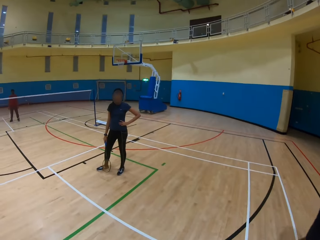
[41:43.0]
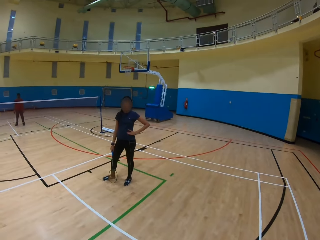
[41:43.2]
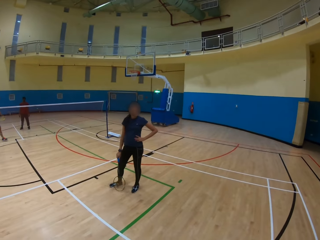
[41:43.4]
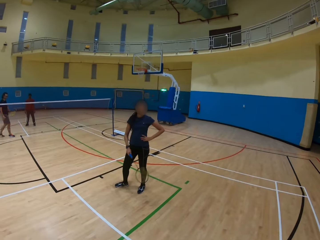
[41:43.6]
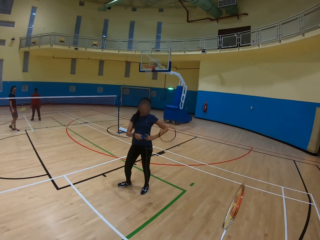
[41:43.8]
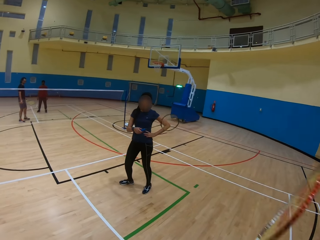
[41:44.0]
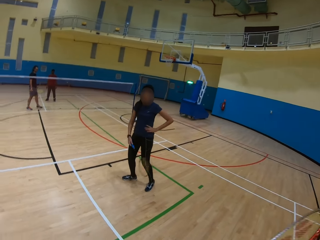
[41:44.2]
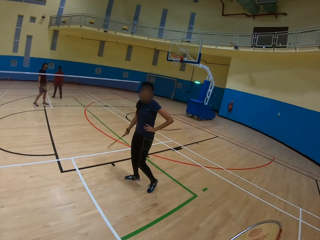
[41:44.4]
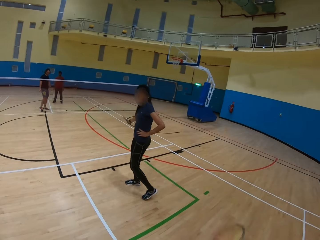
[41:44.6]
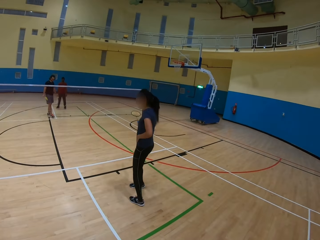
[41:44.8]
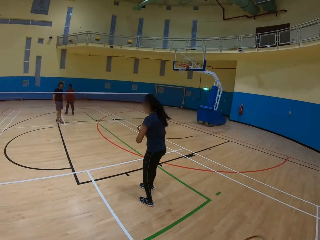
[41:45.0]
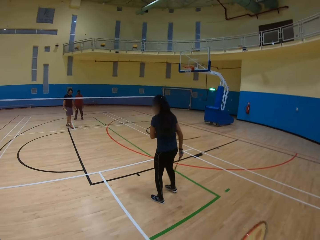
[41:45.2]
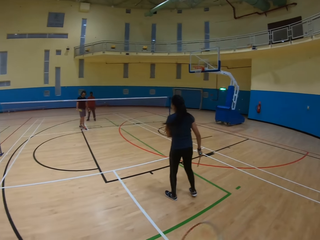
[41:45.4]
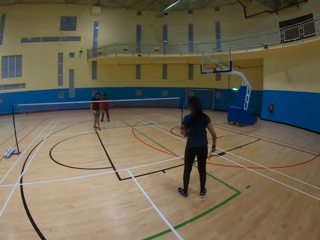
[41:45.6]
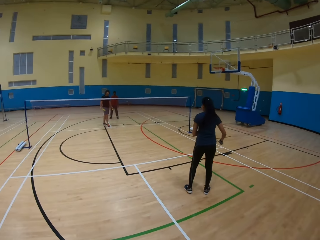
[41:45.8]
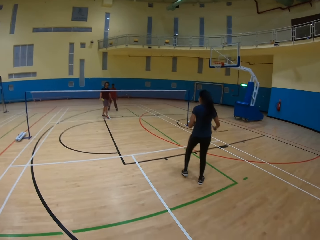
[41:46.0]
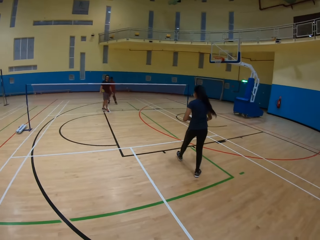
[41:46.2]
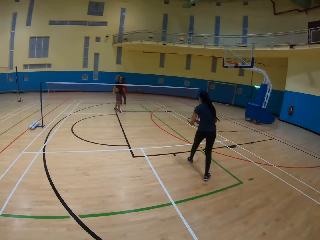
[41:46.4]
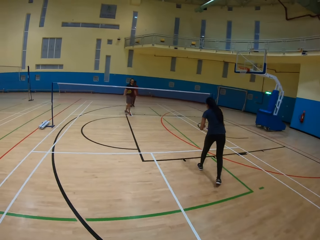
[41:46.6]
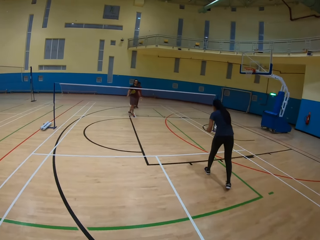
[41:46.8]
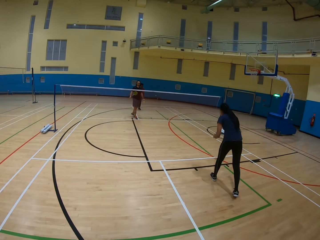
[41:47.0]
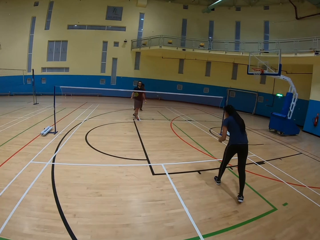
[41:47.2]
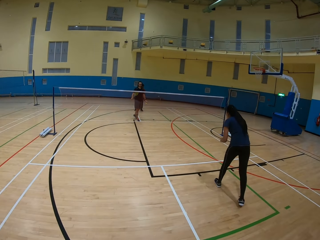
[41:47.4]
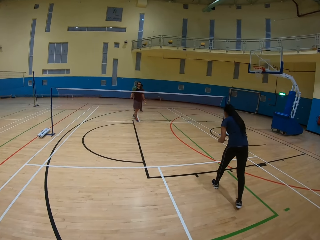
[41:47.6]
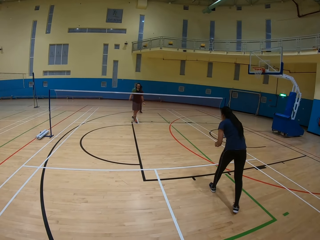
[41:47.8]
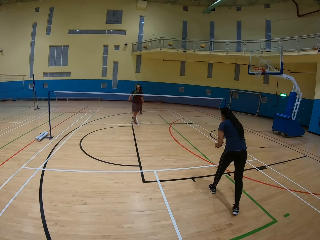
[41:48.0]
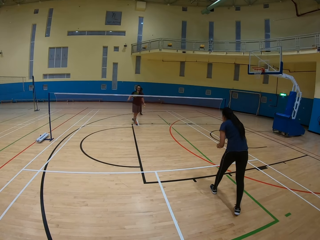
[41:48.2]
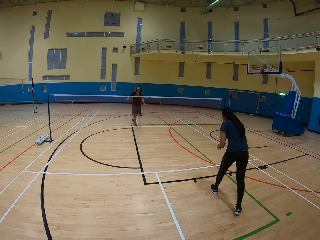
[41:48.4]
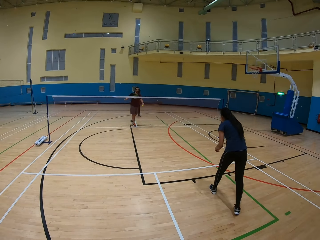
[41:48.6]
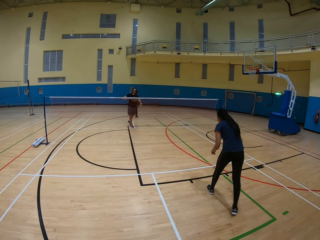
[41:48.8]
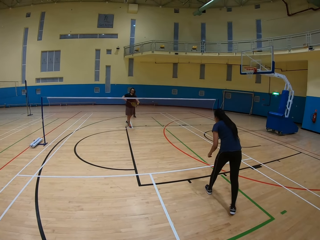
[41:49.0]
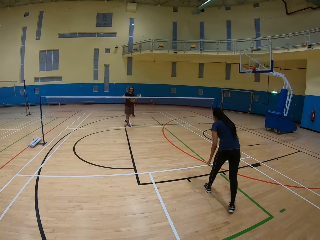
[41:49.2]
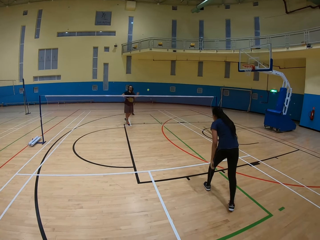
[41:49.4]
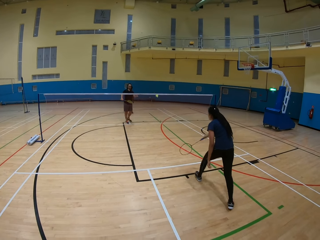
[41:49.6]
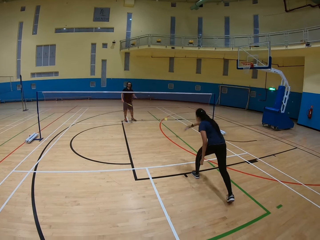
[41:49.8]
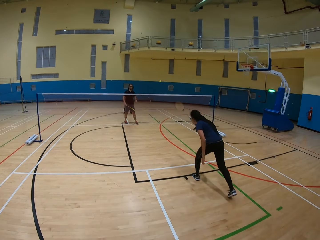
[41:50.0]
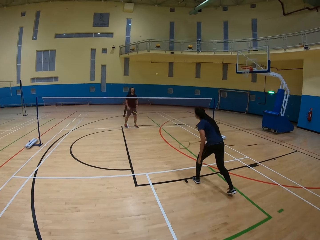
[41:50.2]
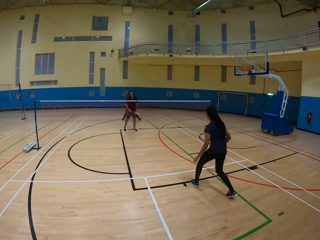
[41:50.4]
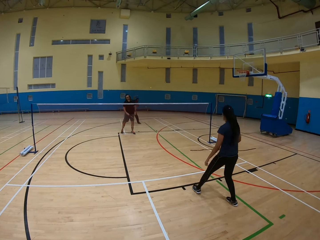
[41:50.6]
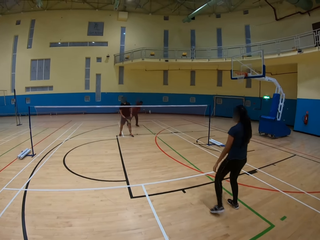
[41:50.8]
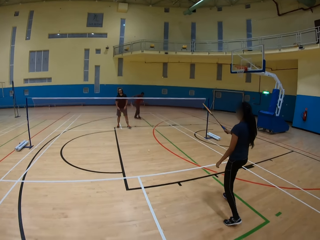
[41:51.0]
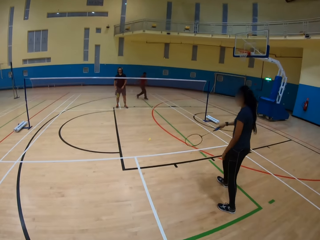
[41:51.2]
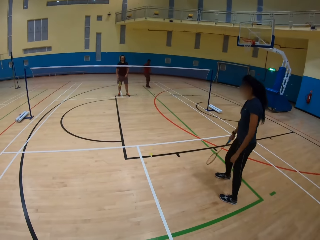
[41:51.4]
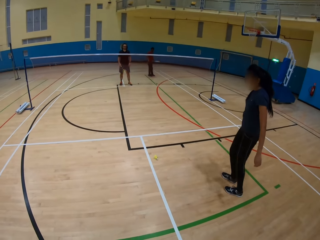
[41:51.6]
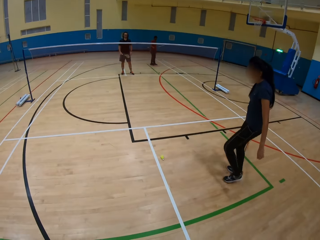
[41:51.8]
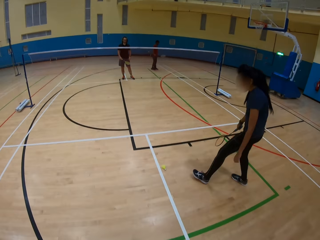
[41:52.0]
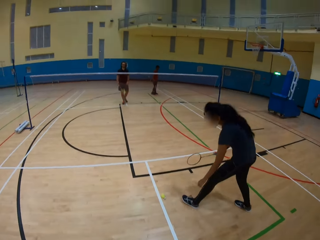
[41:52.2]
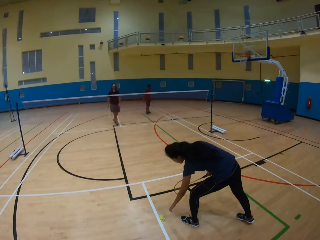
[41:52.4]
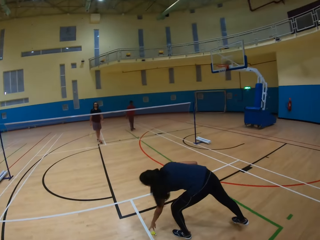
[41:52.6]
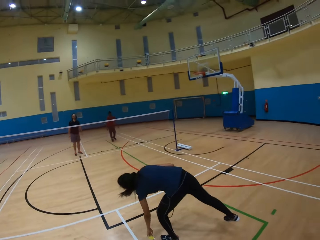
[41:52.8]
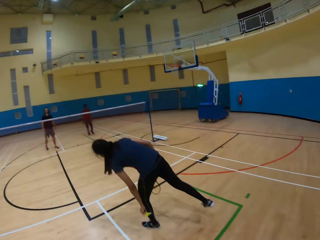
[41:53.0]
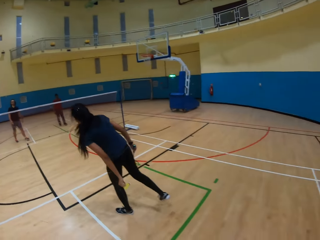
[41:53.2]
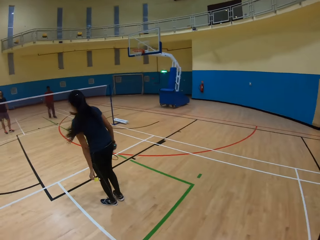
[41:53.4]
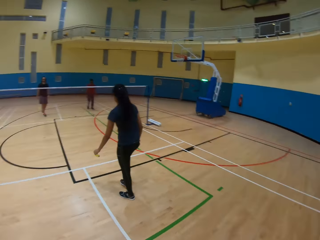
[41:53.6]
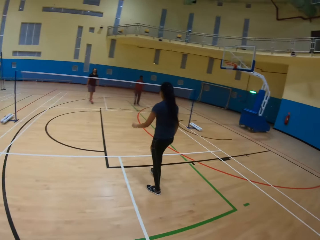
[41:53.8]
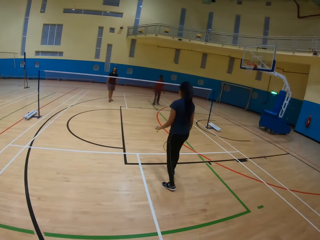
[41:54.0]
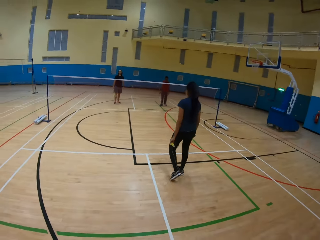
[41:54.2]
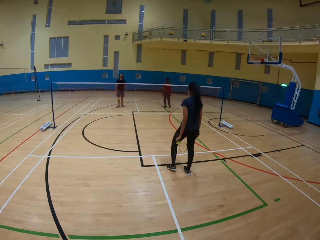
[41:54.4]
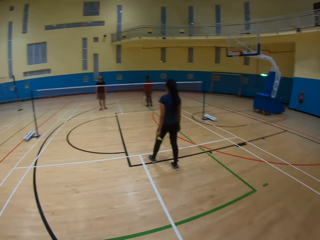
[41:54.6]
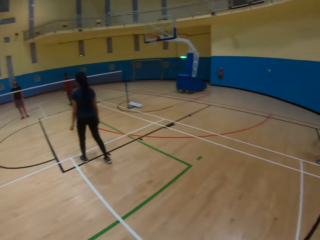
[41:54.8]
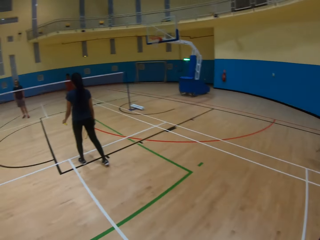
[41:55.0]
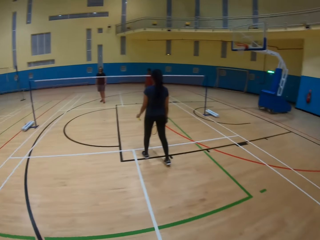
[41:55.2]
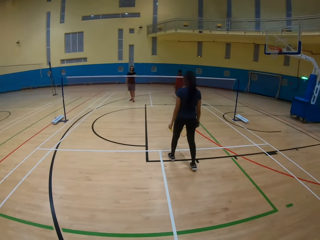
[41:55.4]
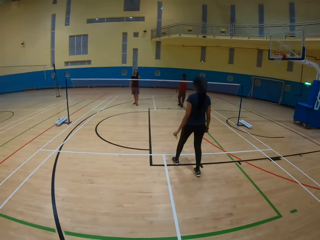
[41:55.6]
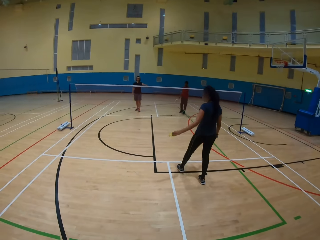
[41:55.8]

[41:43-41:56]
A man hits the shuttlecock using a bat. A woman hits the shuttlecock using a bat. Another man hits the shuttlecock. The woman picks the shuttlecock on the ground.

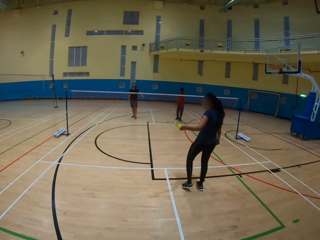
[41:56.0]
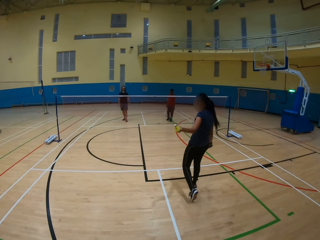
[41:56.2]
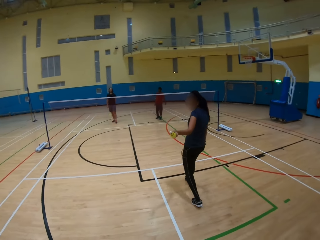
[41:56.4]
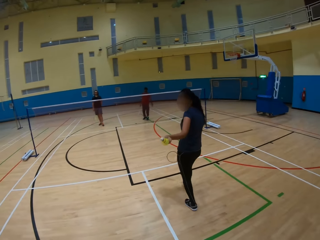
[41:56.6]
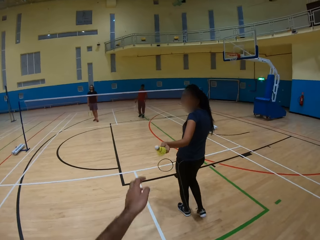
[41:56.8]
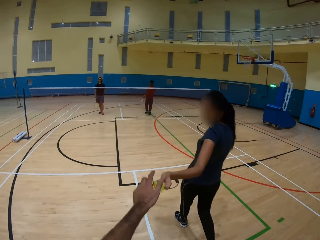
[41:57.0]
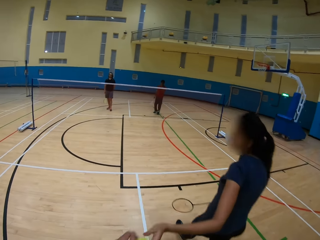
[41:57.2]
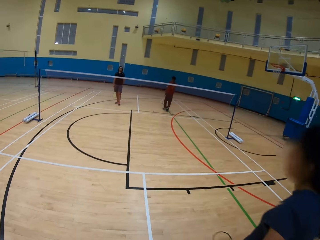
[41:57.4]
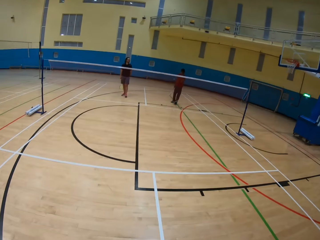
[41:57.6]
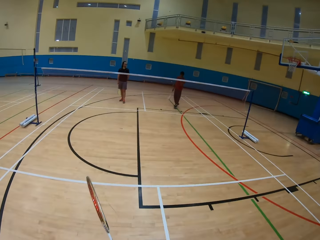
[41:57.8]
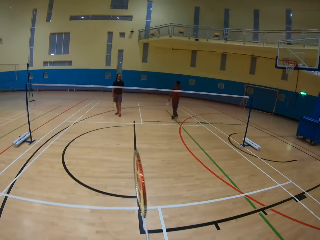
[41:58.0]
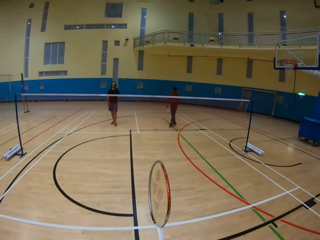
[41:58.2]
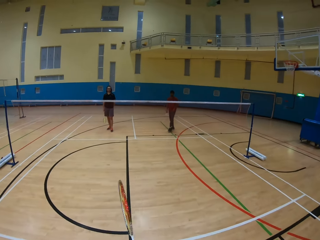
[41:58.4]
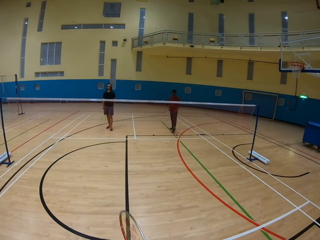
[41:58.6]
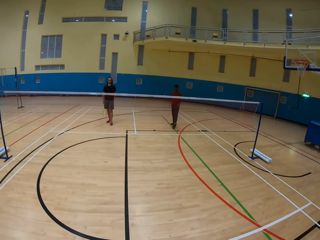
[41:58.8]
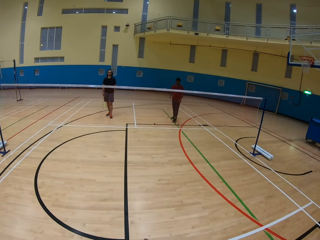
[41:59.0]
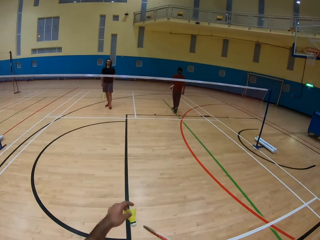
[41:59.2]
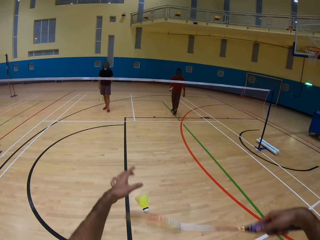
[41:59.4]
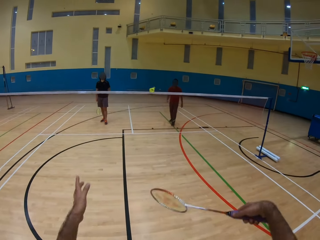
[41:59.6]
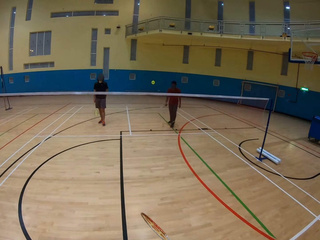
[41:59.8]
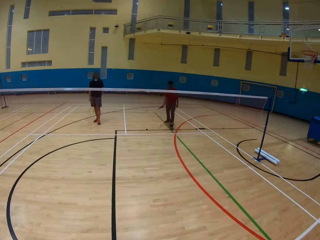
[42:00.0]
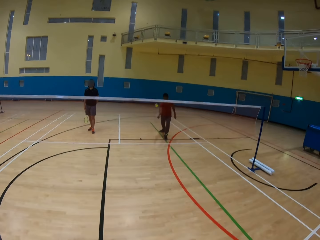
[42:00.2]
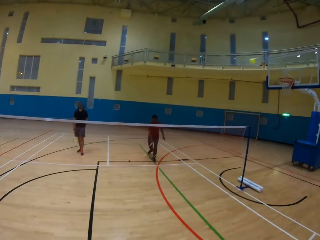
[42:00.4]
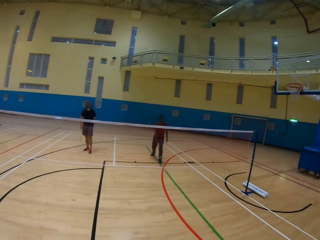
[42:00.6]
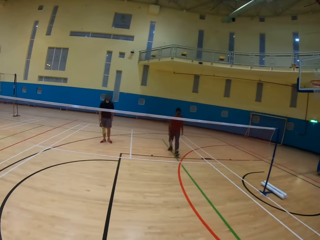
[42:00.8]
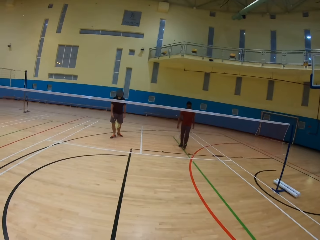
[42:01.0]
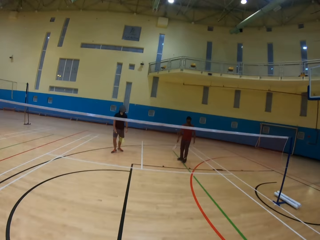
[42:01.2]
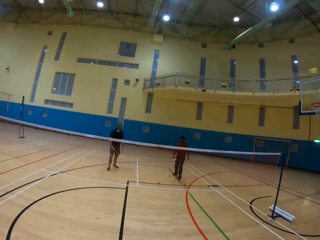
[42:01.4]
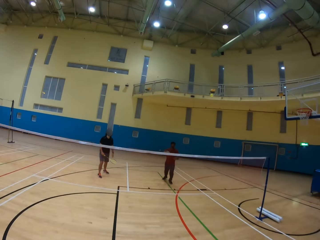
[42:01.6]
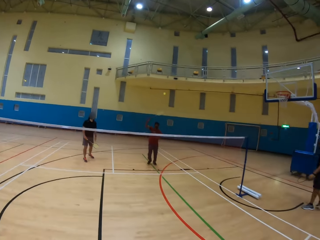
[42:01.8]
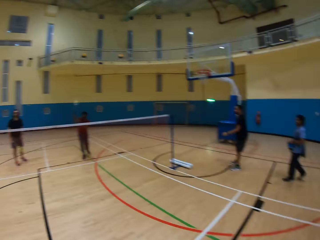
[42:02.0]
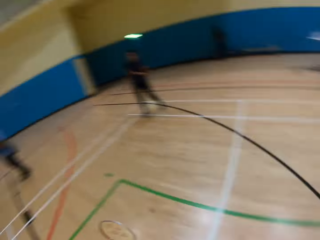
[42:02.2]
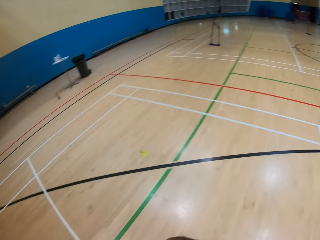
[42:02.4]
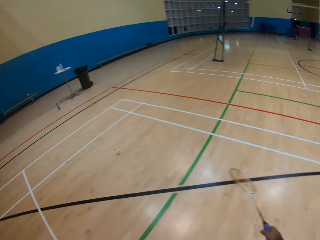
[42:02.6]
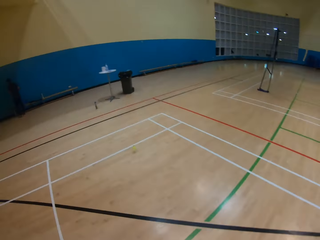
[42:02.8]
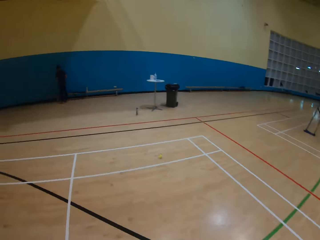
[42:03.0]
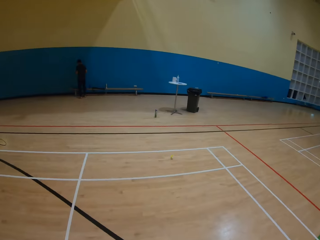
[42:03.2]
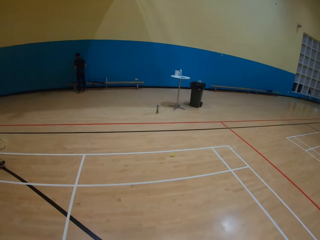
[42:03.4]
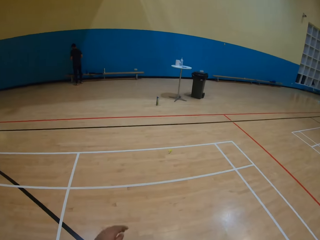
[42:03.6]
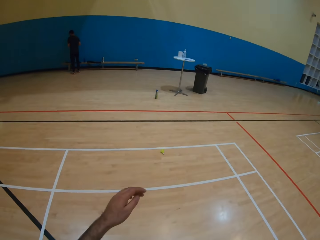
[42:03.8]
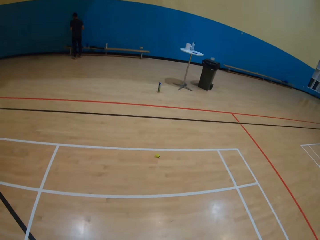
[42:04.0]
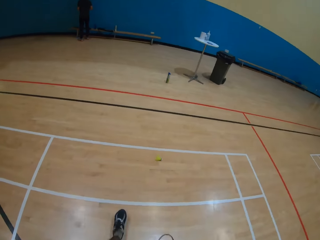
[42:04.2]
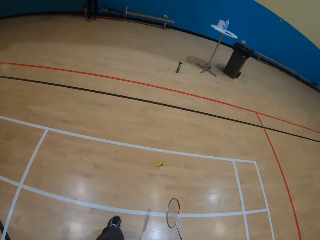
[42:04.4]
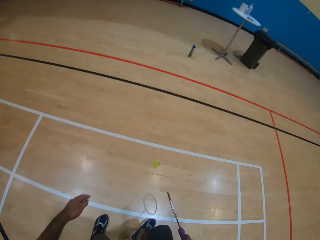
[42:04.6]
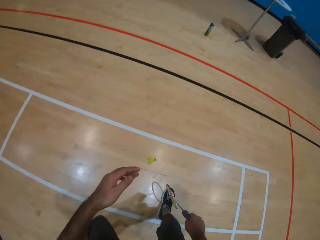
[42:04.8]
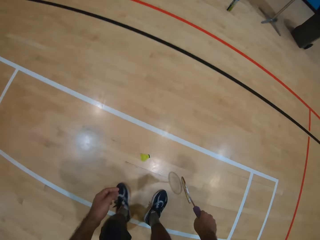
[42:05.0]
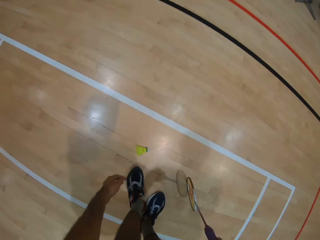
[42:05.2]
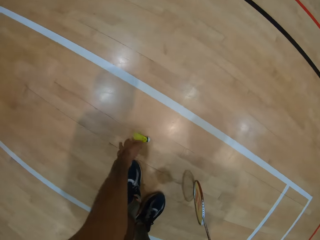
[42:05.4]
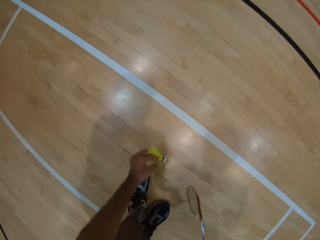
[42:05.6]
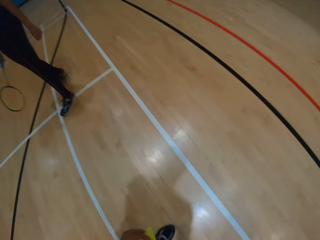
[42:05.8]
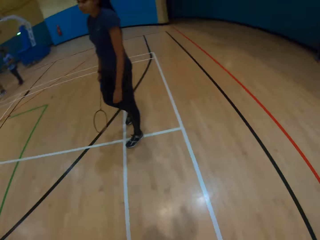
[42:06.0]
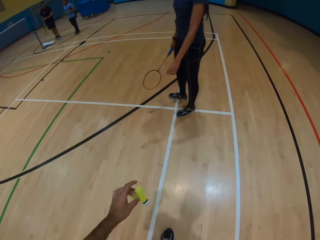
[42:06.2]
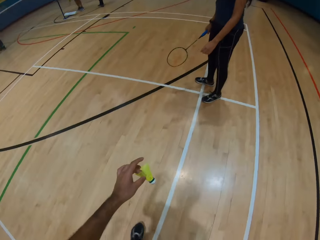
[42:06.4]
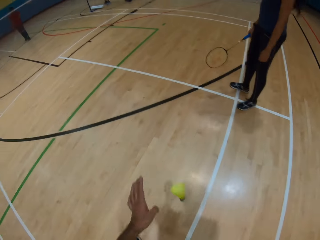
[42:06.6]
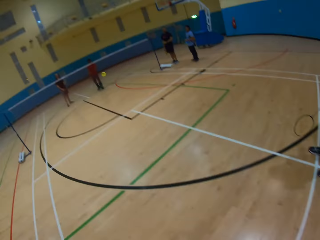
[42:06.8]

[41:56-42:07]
A woman gives the camera wearer the shuttlecock or ball. The camera wearer picks the ball. They hit the shuttlecock using a bat. A man hits the shuttlecock using a bat. The camera wearer hits the shuttlecock. They walk around. They pick the shuttlecock on the ground.
